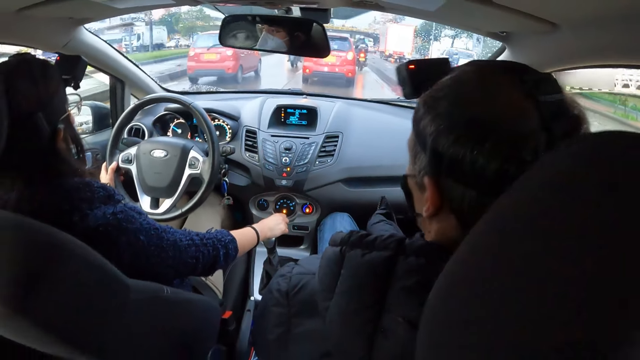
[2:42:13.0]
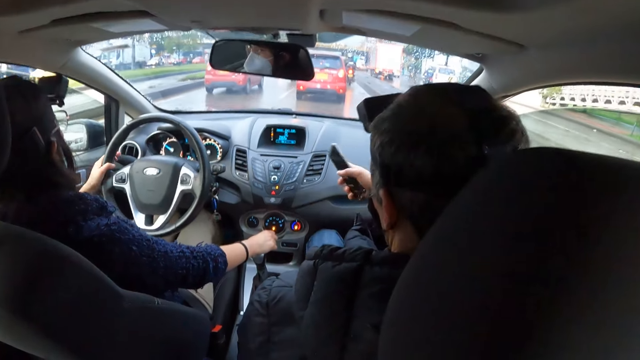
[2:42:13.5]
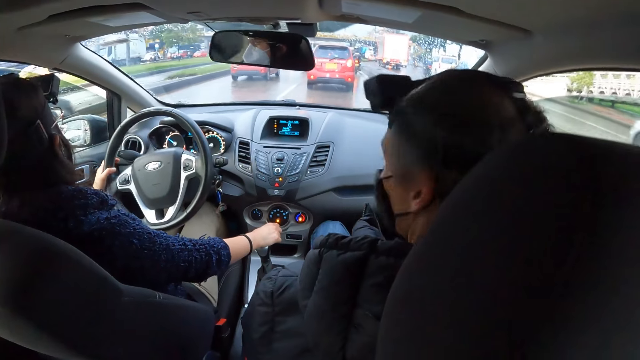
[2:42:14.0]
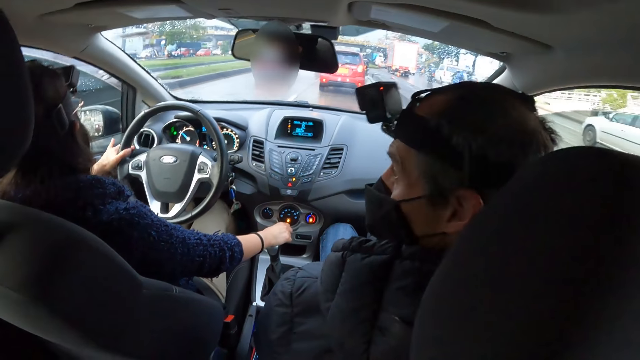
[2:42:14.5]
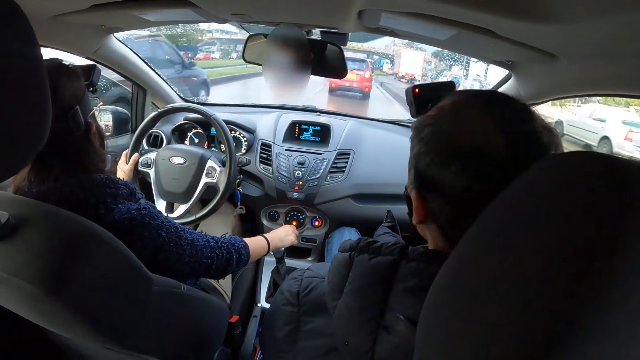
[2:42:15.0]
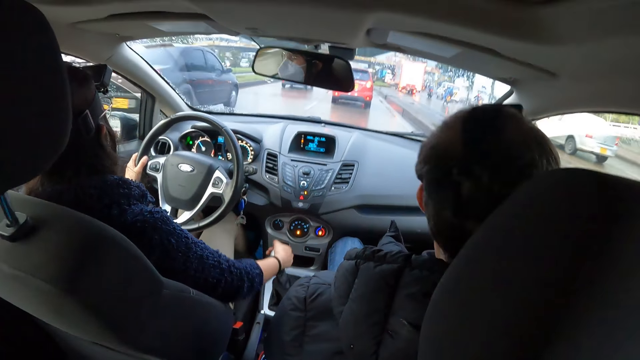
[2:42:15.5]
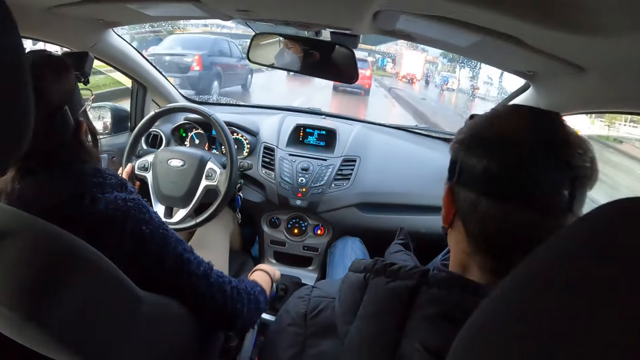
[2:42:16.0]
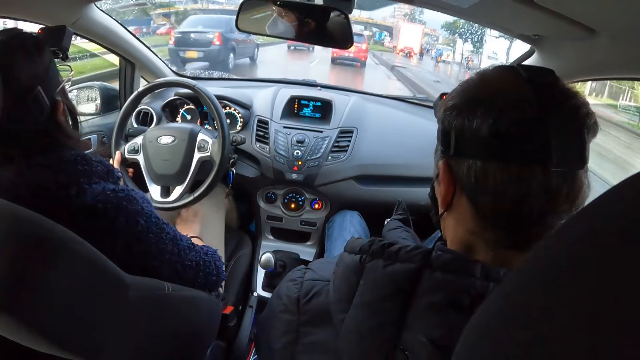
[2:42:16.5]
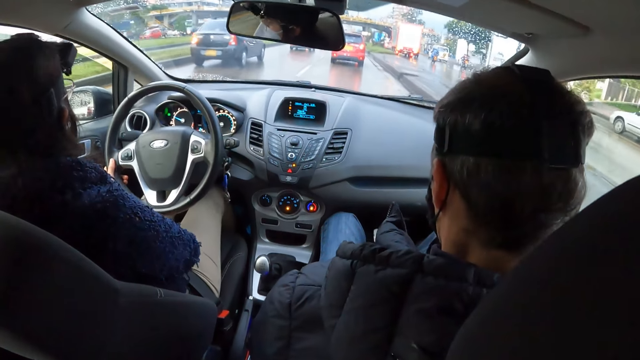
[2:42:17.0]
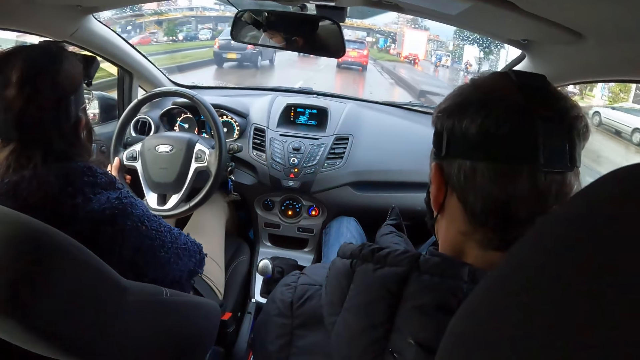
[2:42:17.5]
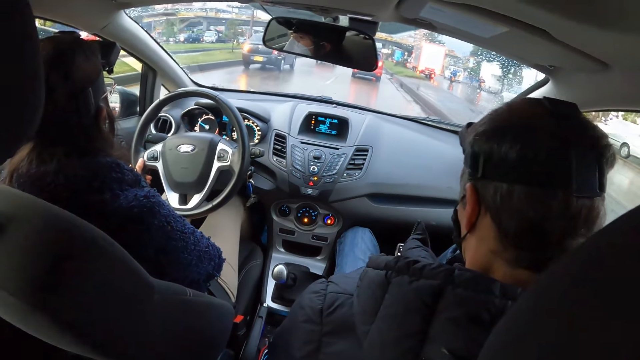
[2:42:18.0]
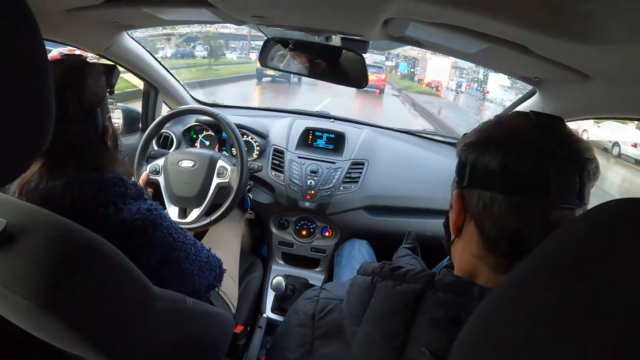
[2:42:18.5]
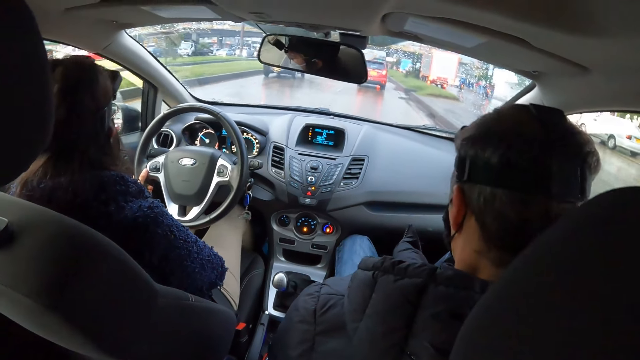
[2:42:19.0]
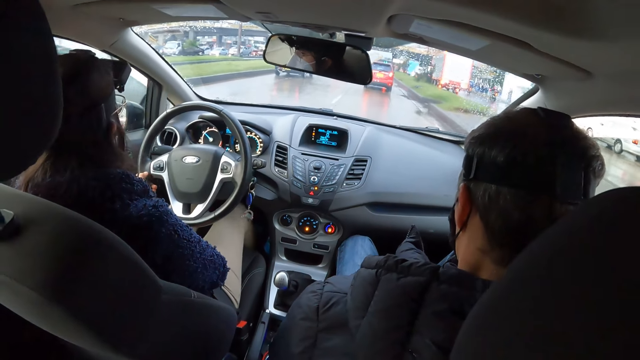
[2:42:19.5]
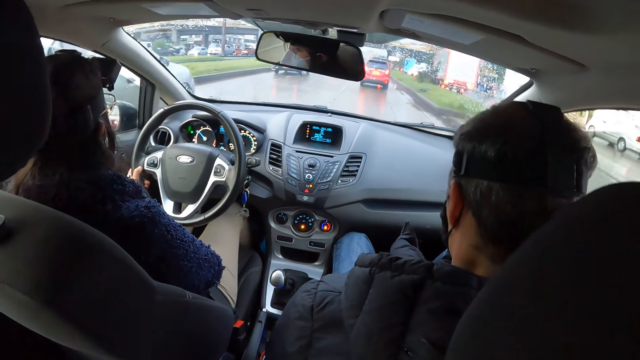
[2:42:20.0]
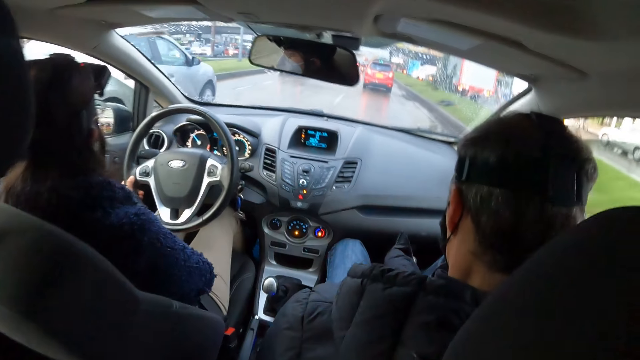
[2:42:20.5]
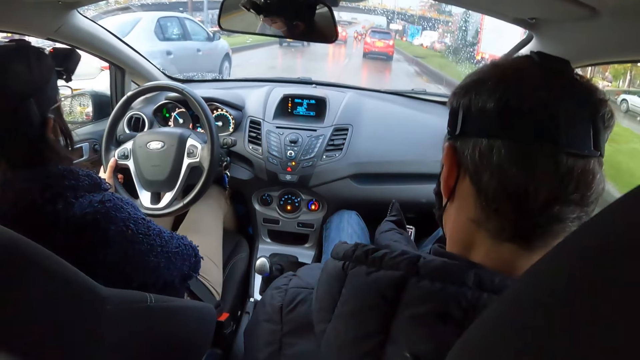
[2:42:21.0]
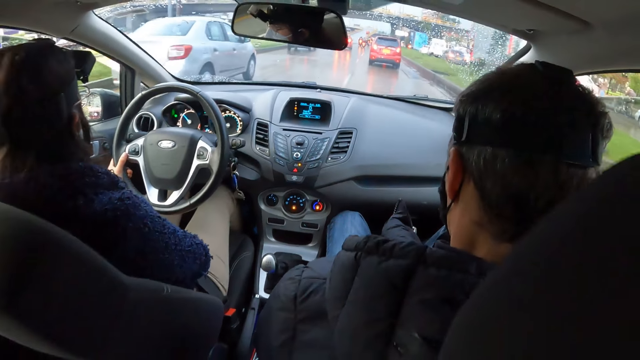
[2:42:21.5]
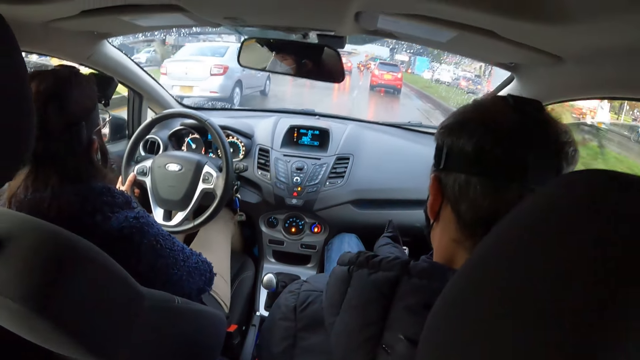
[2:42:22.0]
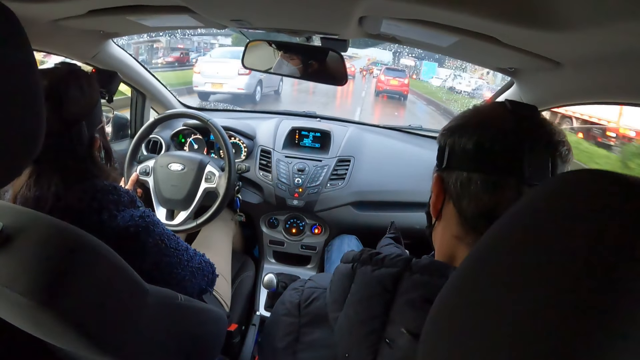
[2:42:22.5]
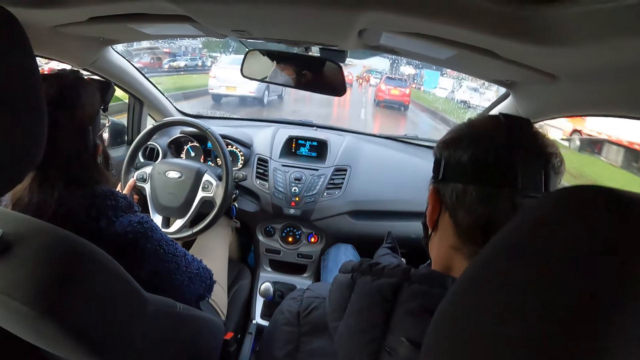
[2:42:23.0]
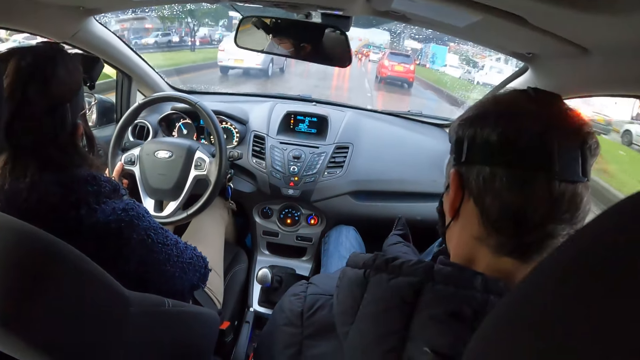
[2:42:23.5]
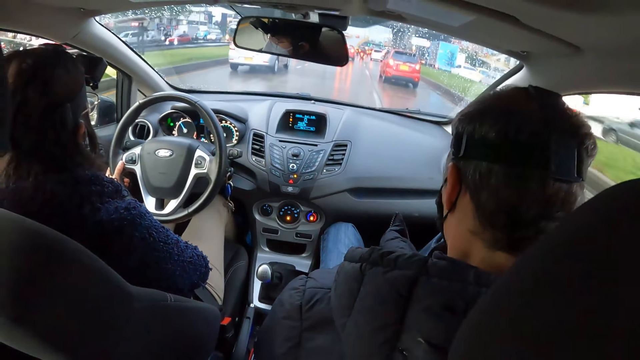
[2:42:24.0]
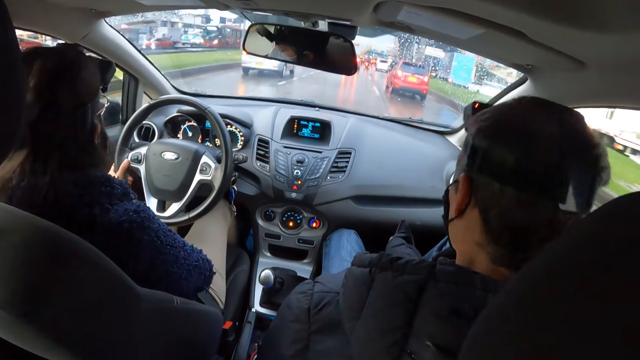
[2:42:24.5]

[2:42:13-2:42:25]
The man holds the phone in his right hand. He makes gestures with his right hand. A black car drives past a woman. A silver car drives past the woman.

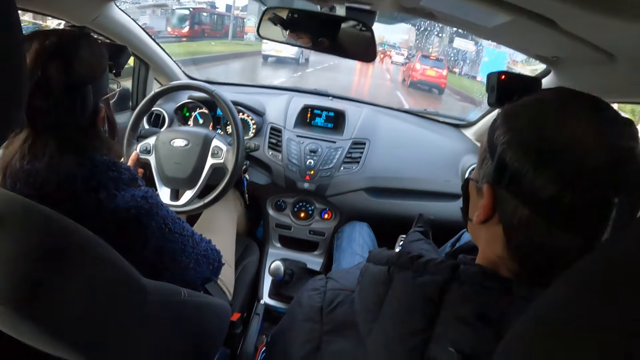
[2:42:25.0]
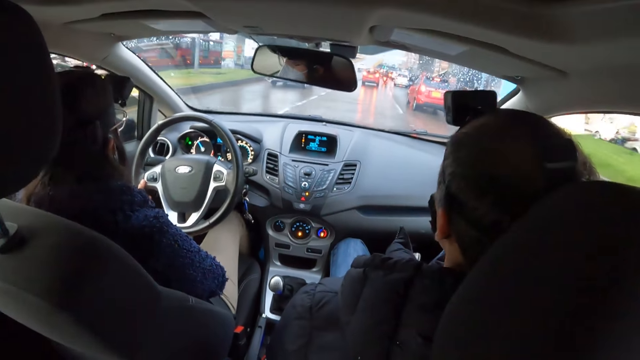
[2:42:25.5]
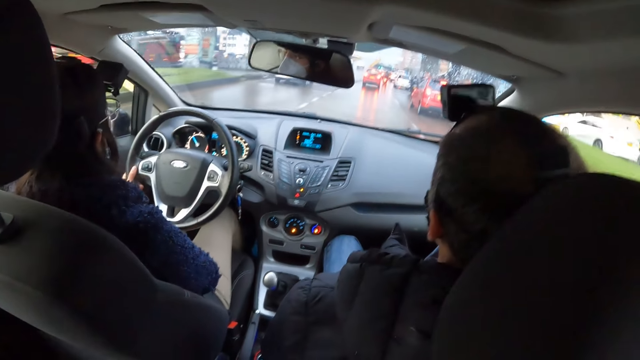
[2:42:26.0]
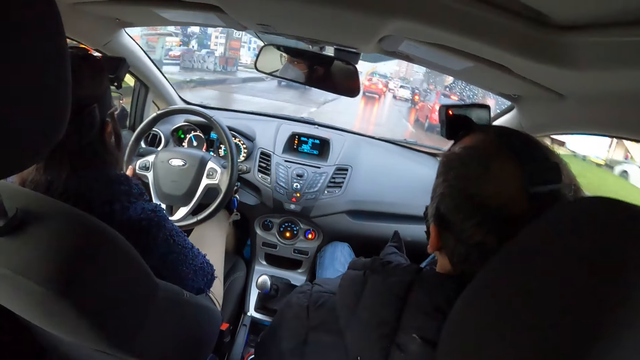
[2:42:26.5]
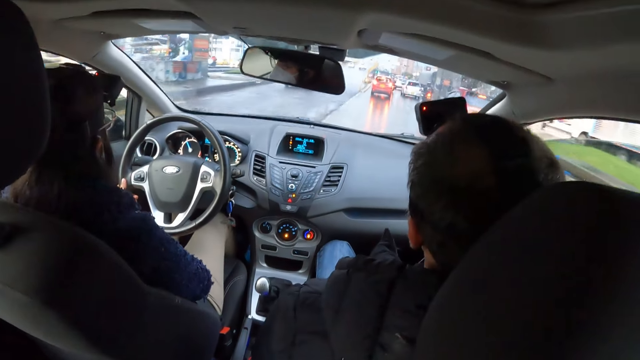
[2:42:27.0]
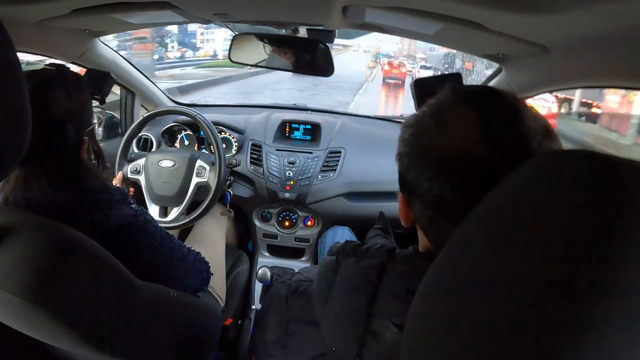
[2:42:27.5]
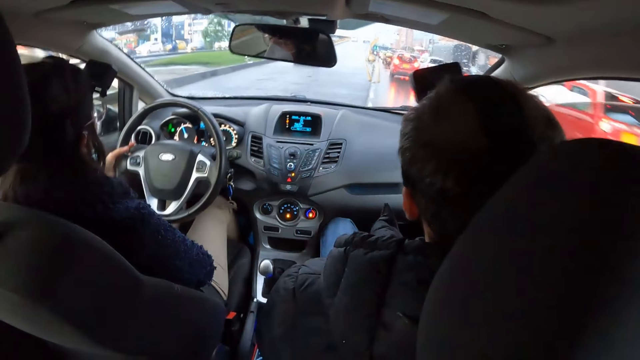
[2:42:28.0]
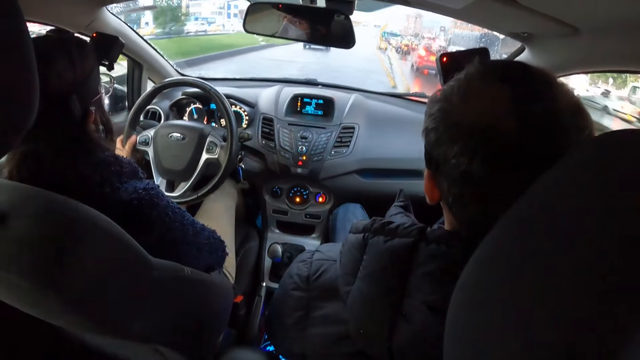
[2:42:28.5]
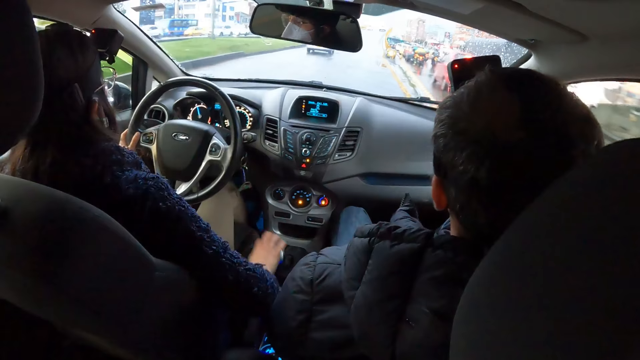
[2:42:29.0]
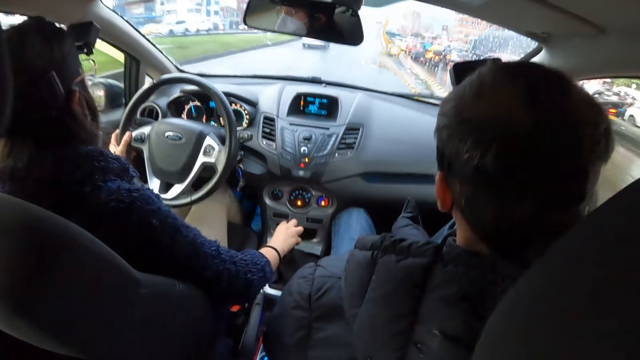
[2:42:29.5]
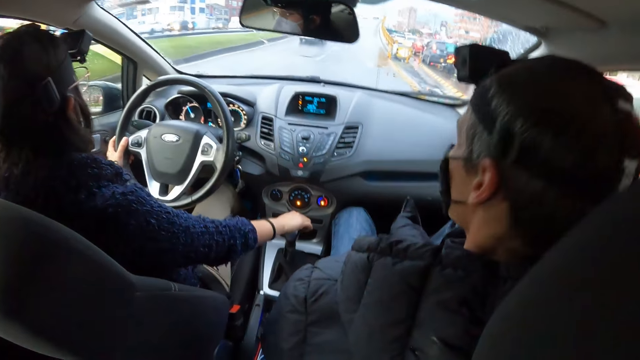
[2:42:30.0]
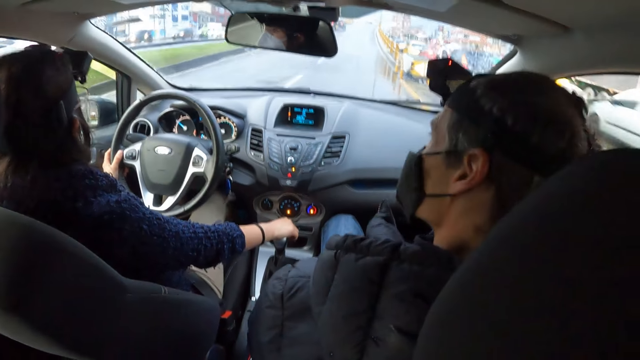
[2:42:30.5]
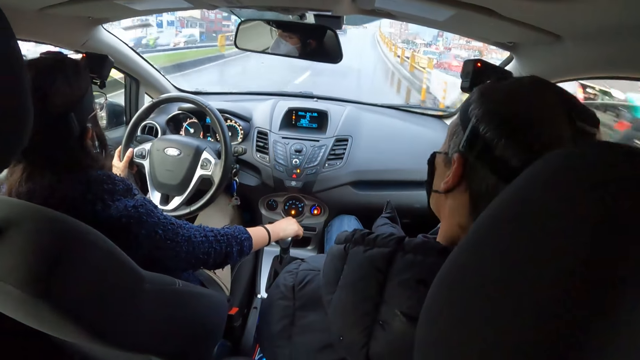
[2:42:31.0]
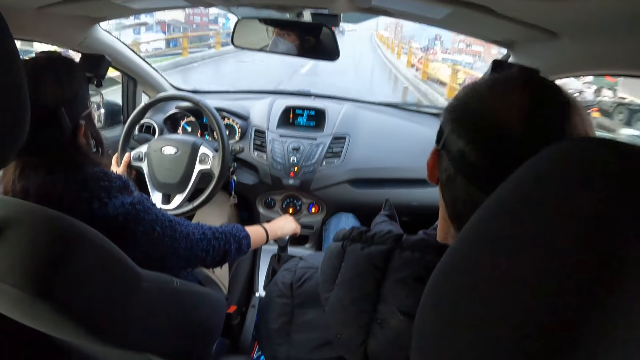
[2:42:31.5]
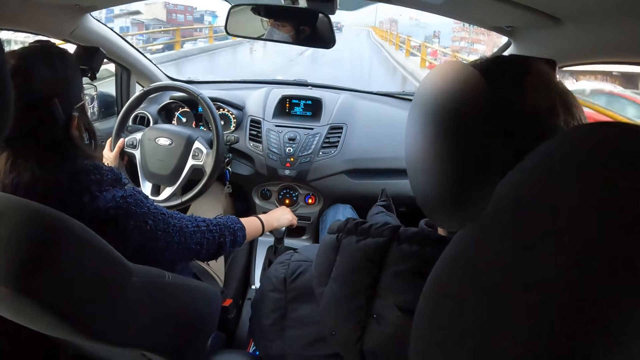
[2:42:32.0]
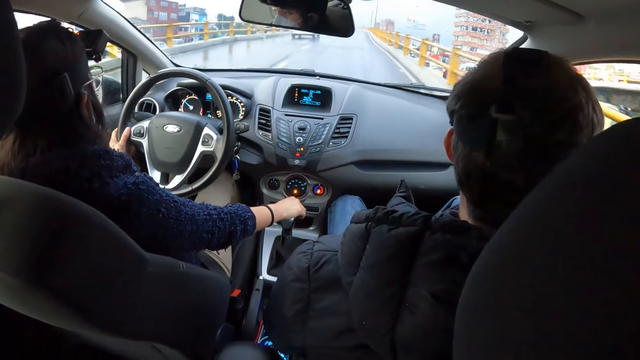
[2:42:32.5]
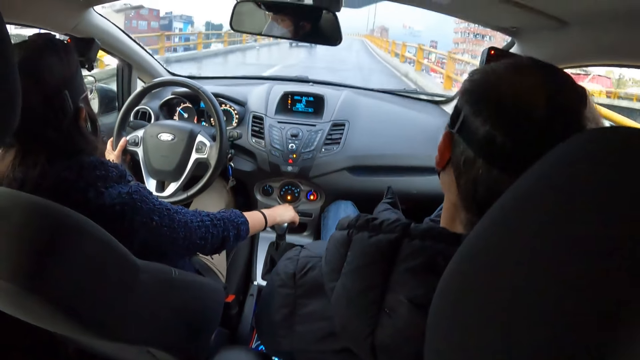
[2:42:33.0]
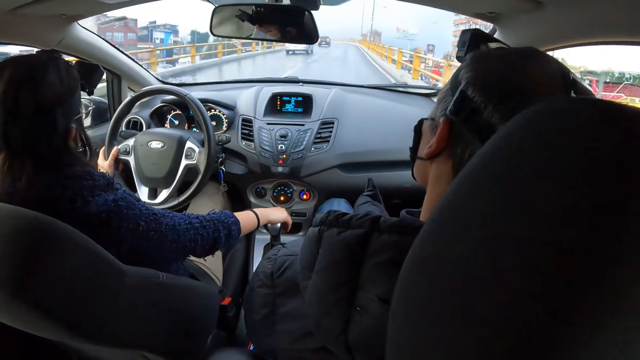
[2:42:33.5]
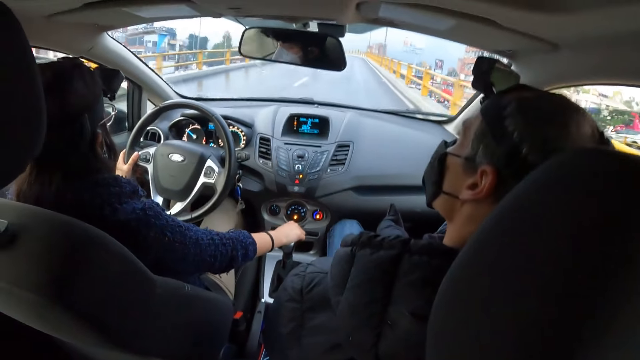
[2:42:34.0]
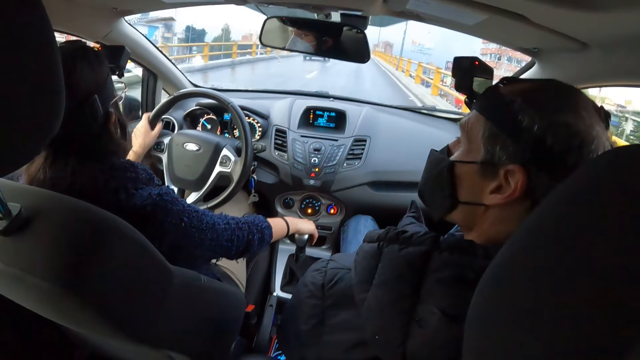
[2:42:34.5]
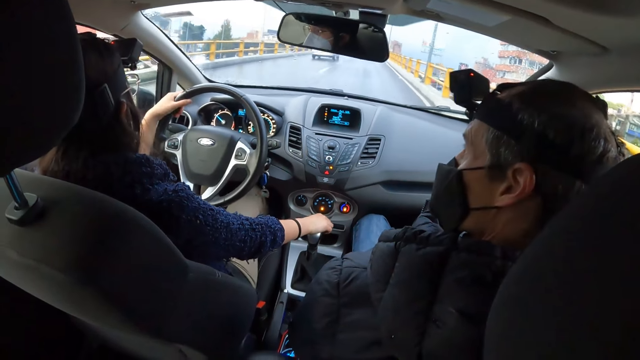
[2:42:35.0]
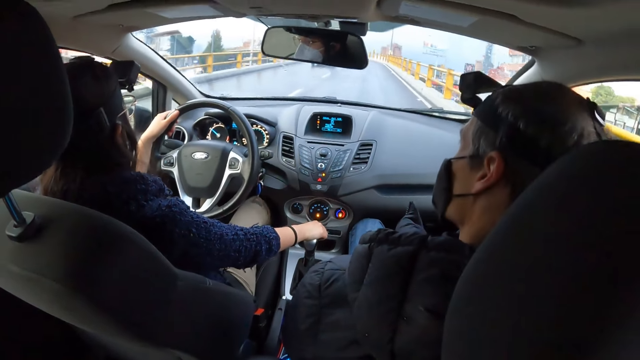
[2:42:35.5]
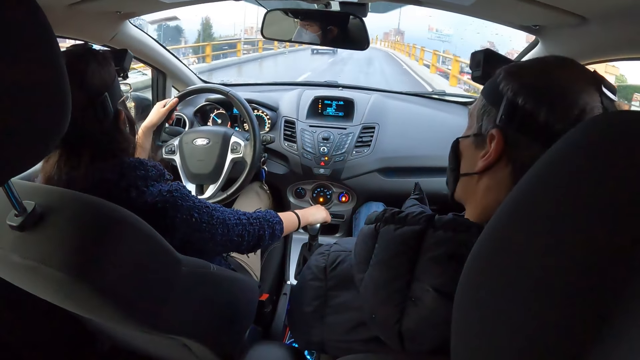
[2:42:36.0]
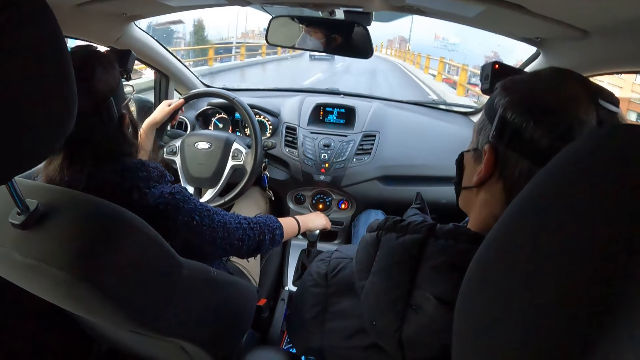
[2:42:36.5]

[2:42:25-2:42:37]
The woman moves the gear of the car with her right hand.
